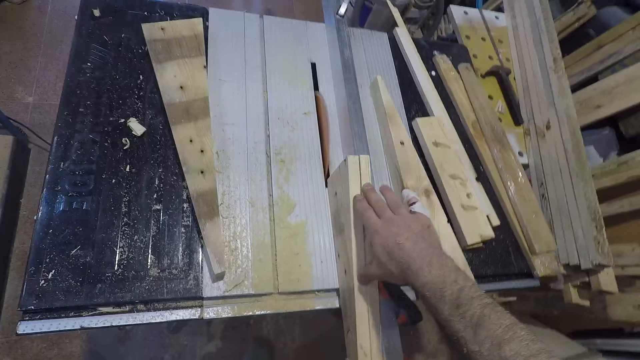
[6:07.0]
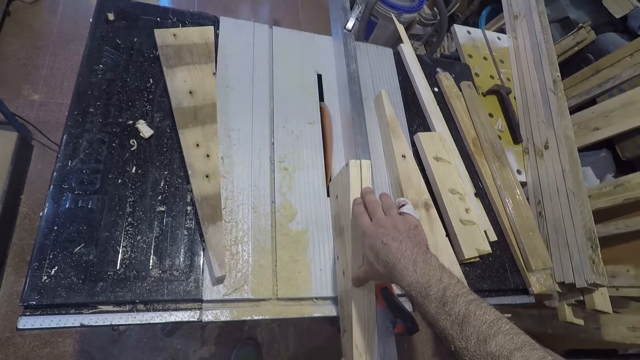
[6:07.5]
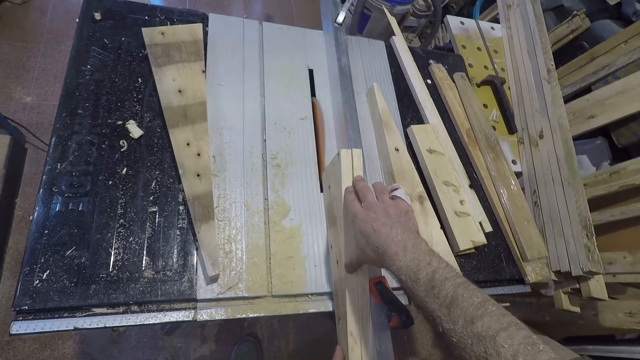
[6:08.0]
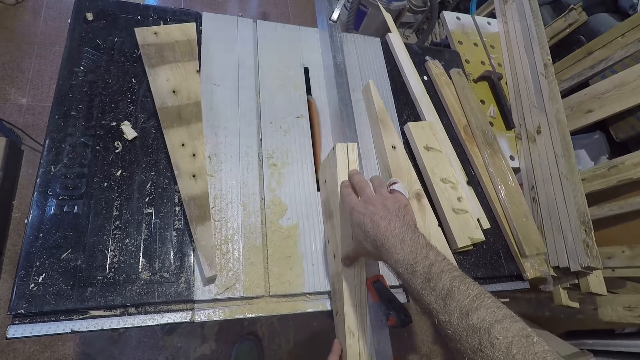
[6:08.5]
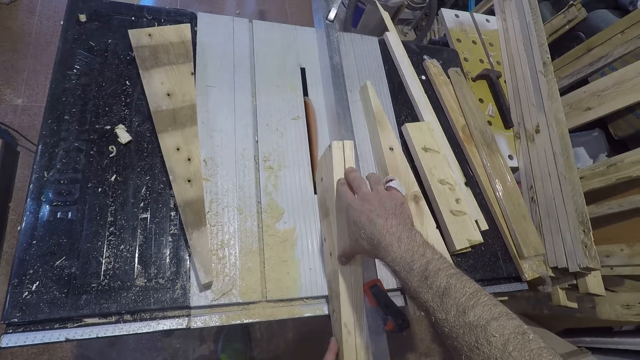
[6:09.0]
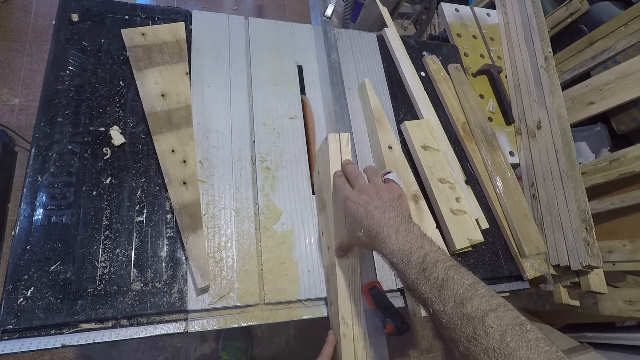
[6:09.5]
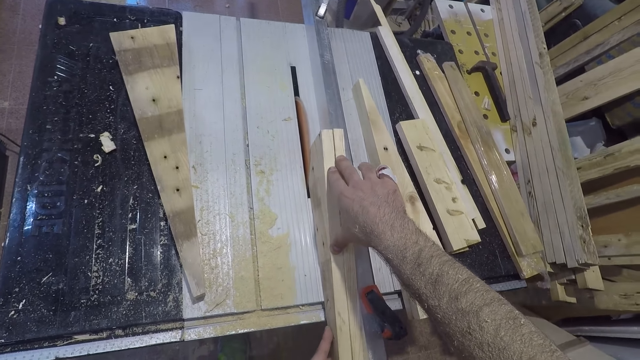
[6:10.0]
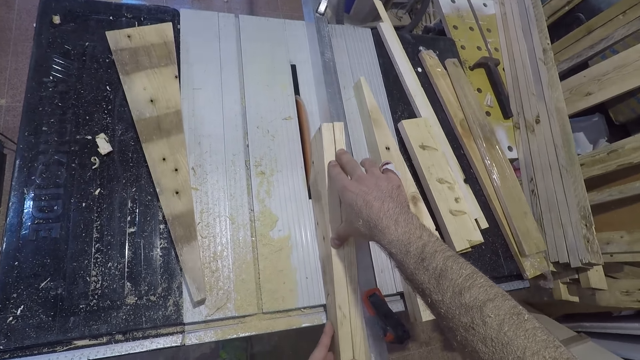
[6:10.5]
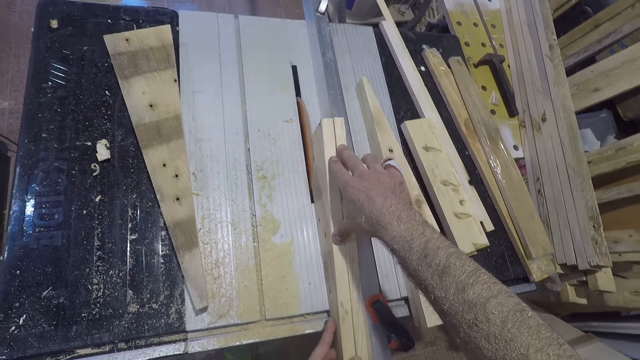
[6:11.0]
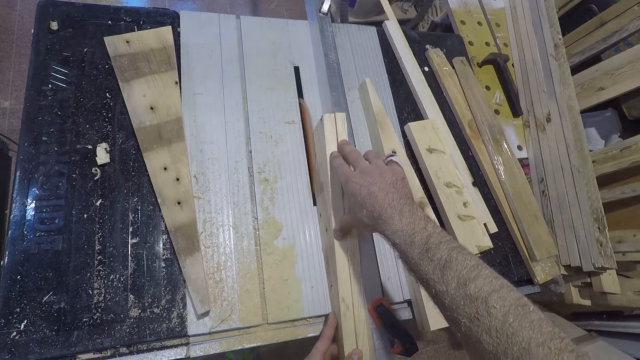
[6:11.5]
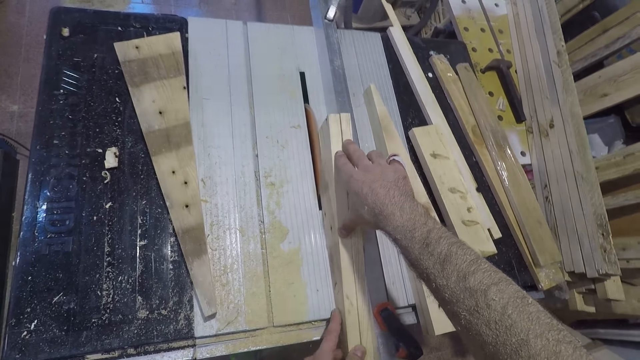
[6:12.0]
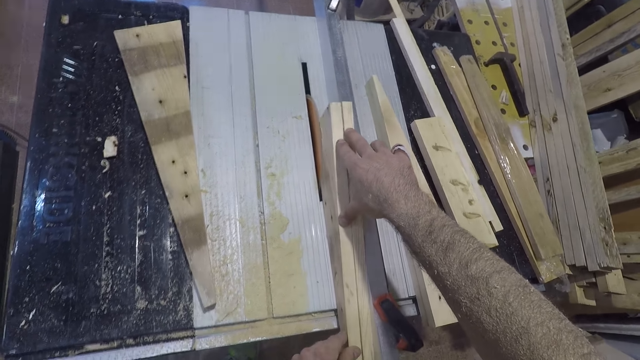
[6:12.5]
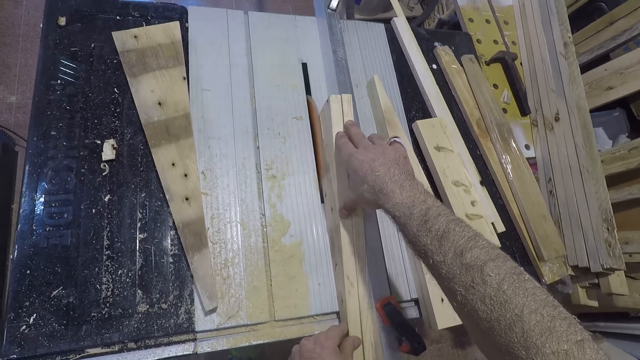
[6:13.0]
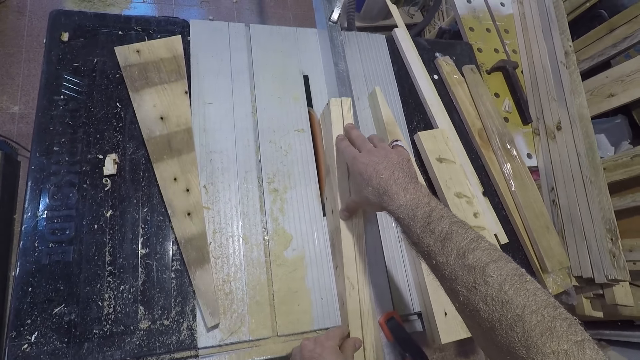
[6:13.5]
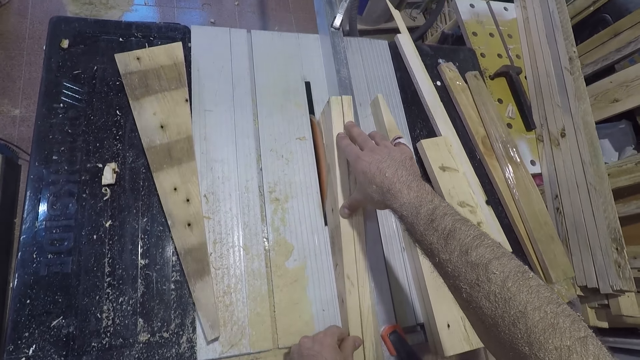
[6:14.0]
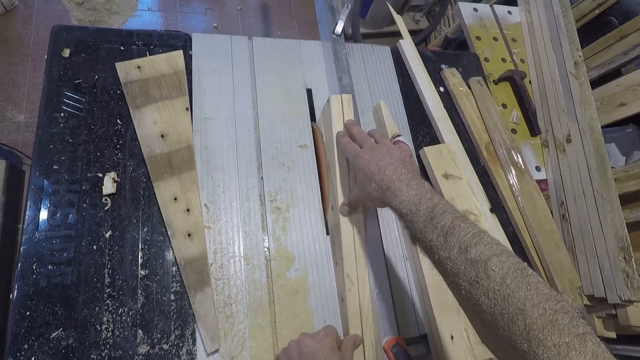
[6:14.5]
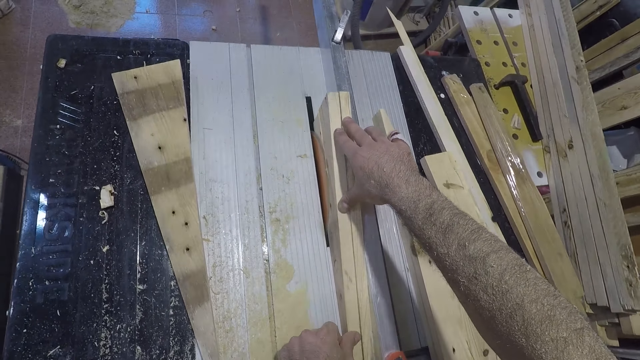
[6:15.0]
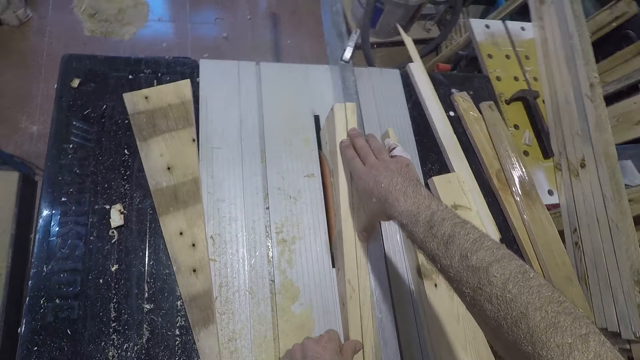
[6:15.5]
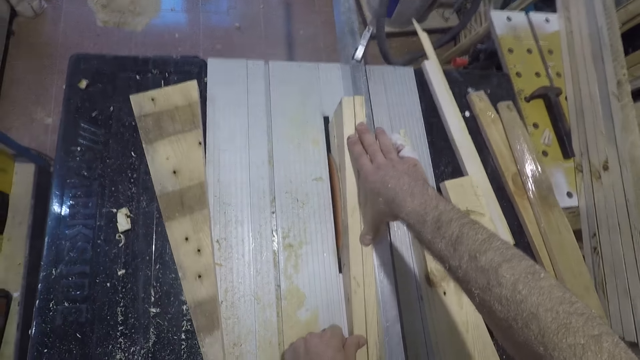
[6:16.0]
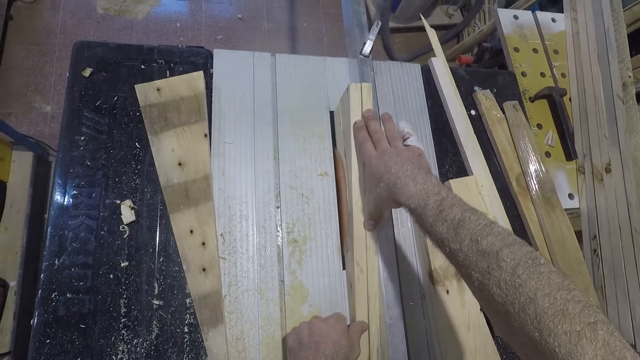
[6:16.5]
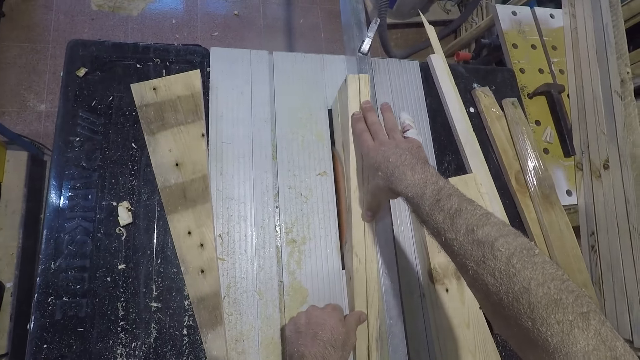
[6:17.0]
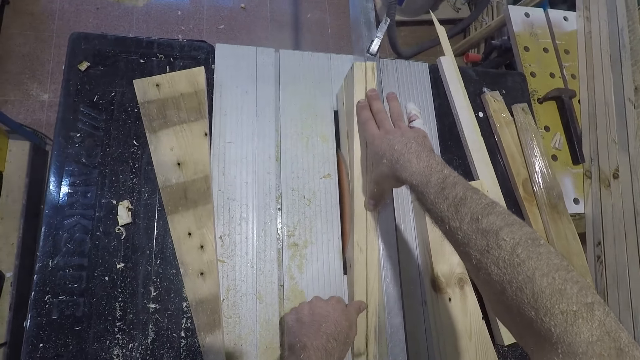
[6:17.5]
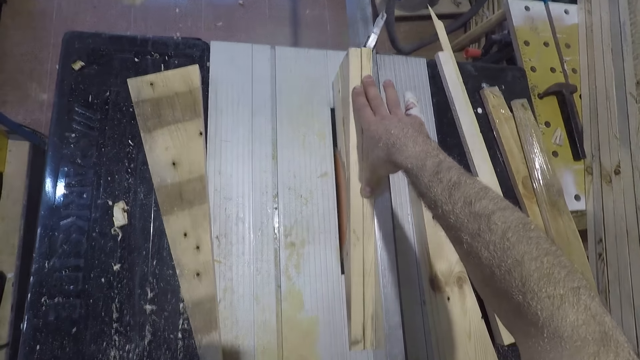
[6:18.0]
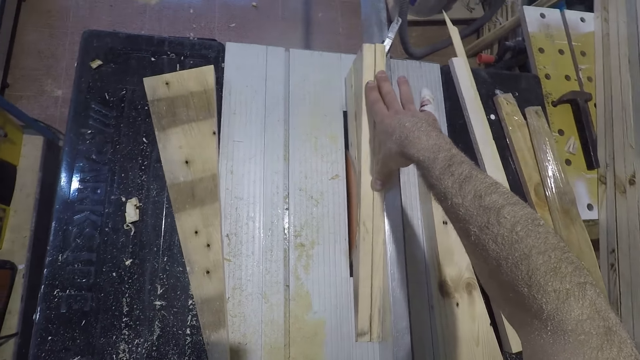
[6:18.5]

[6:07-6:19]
The camera wearer slides the pressure treated wood between the saw and fence.

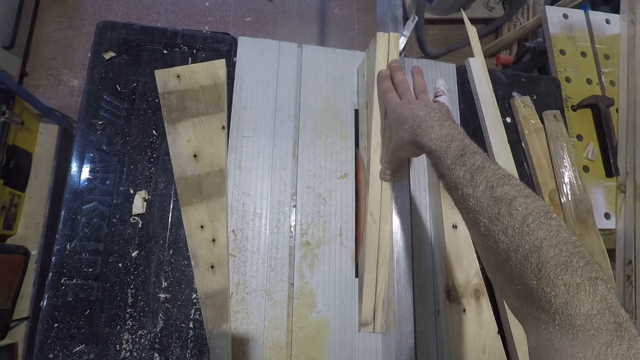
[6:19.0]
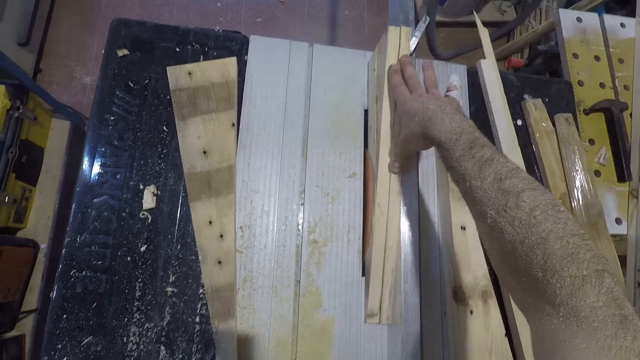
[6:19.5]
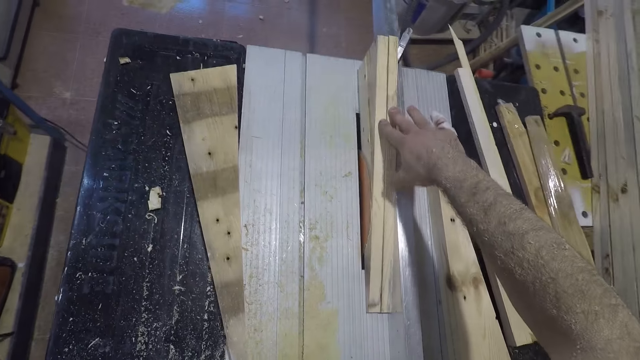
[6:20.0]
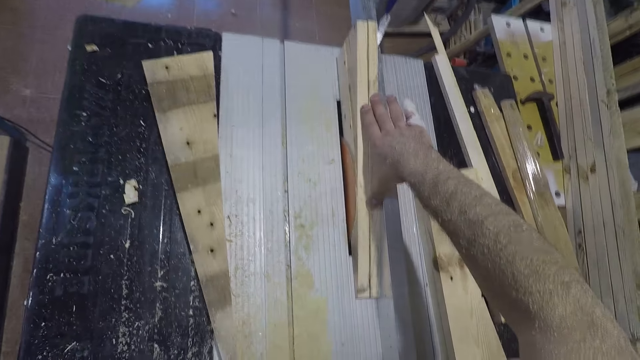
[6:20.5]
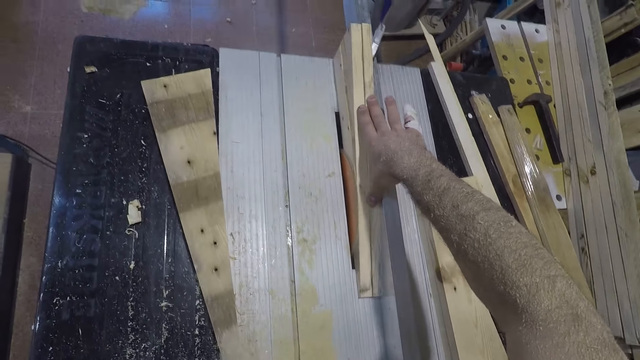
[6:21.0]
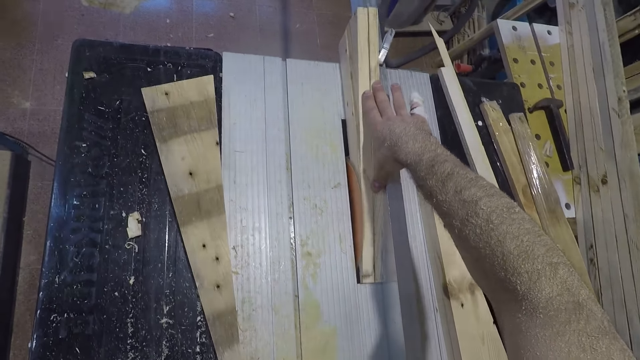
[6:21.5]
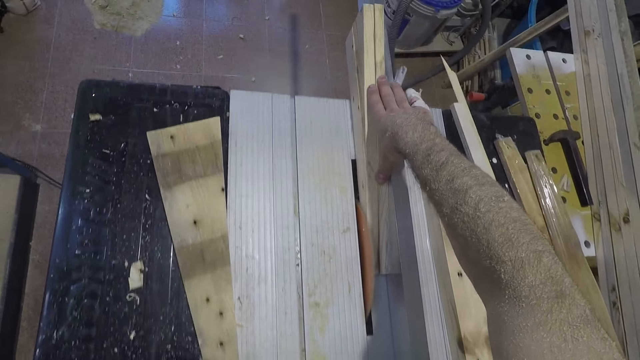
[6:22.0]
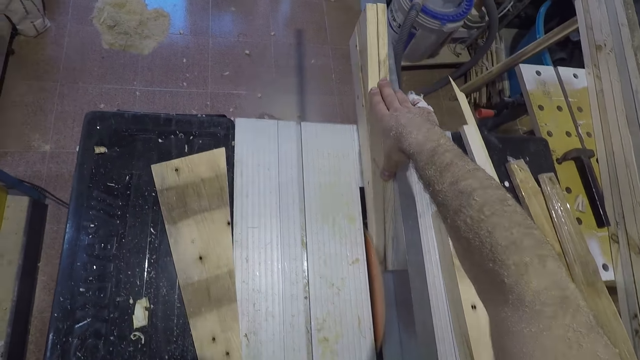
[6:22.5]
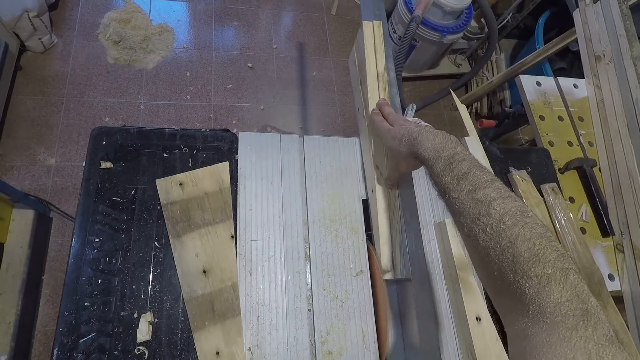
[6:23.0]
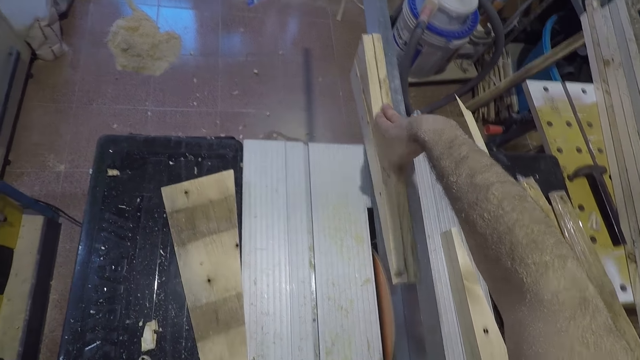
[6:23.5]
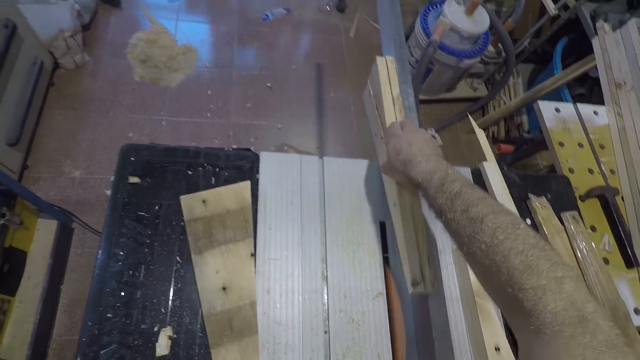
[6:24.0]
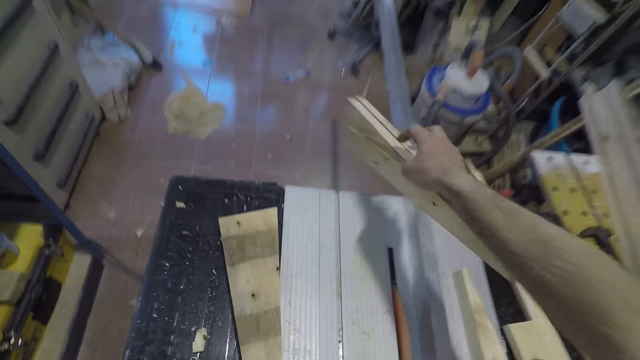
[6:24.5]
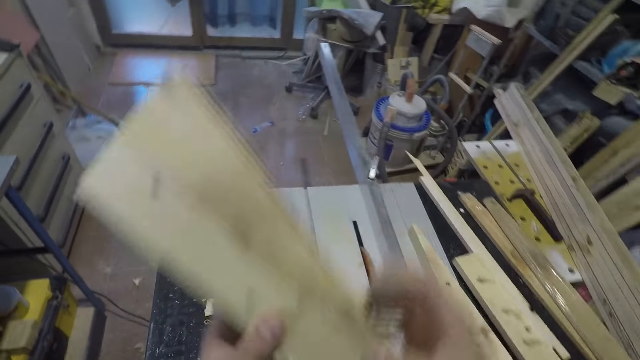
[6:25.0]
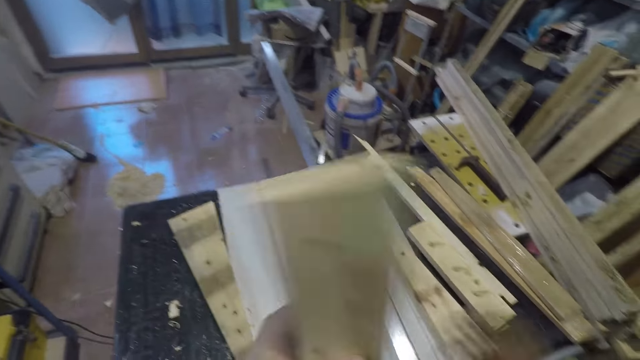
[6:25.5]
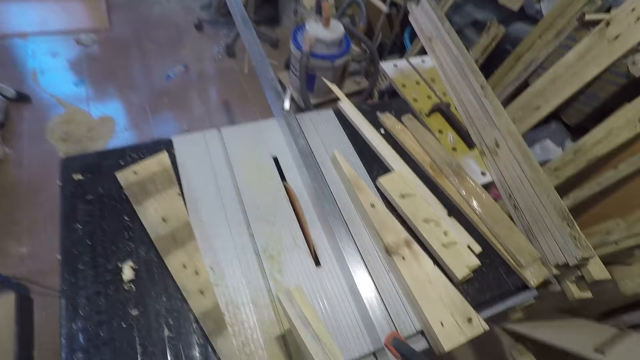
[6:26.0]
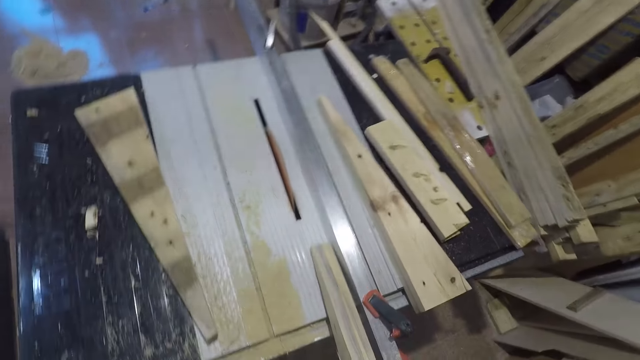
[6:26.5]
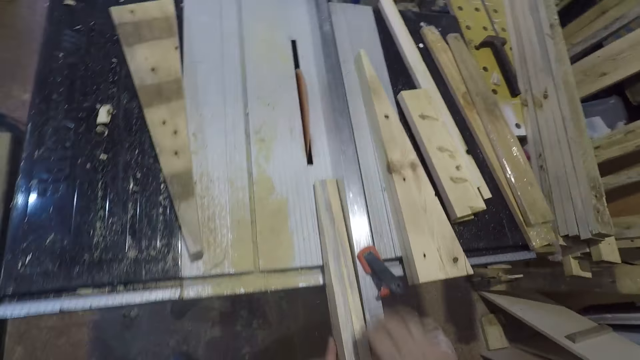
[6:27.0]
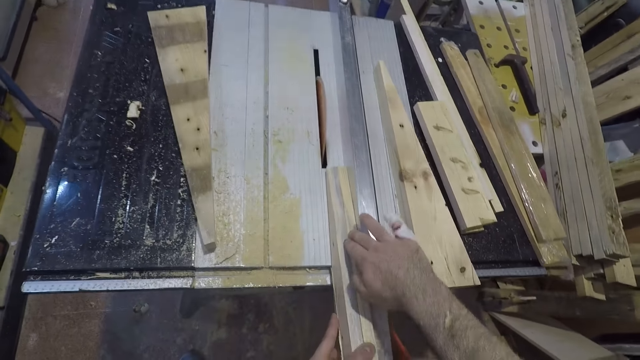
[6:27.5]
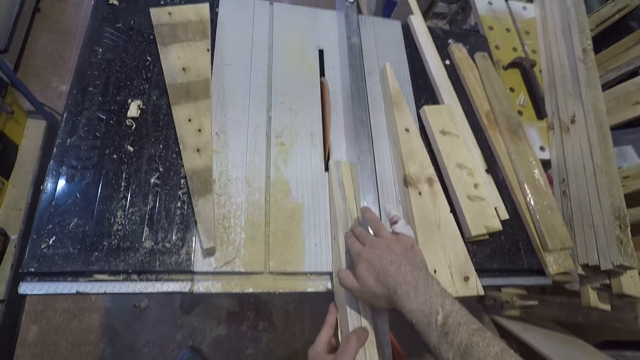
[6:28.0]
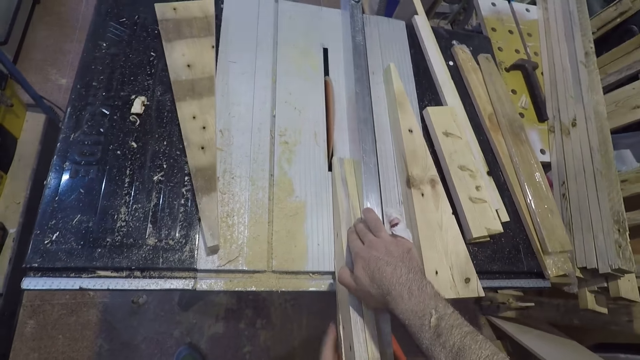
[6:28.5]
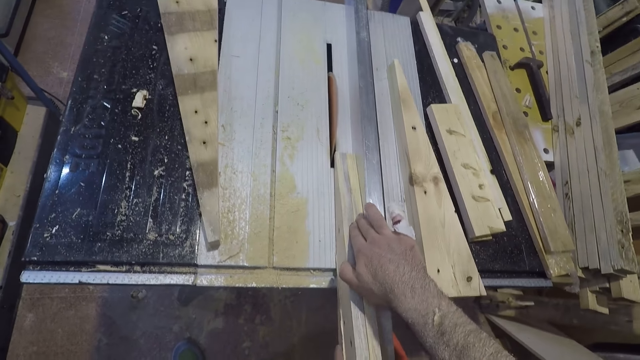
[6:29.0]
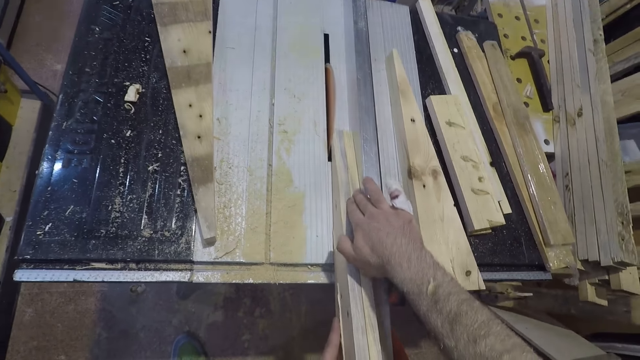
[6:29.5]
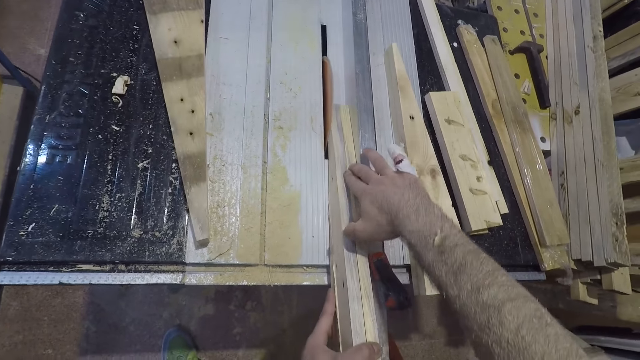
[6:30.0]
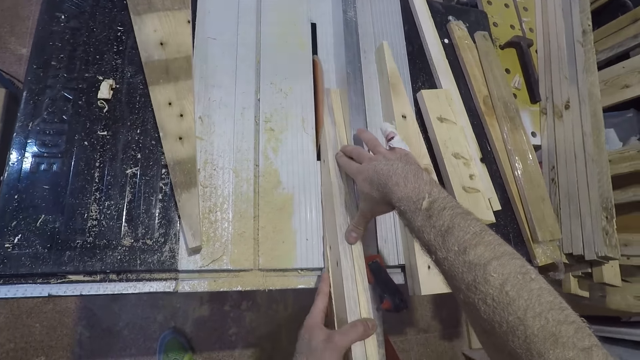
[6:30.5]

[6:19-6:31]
The camera wearer lifts the pressure treated wood off the table saw. They turn the pressure treated wood. They place the pressure treated wood on top of the table saw. They slide the pressure treated wood between the saw and fence.
